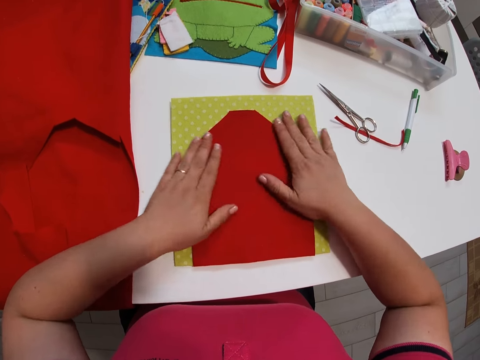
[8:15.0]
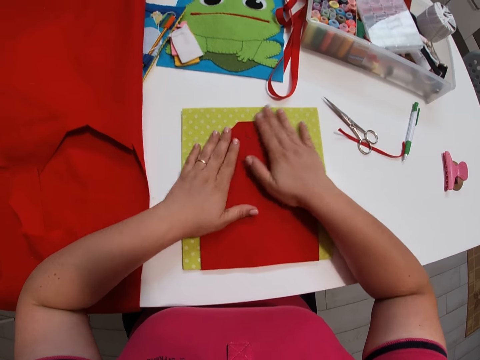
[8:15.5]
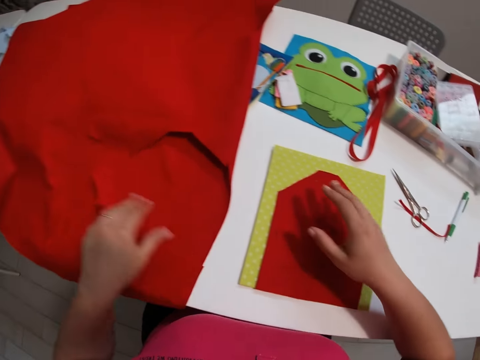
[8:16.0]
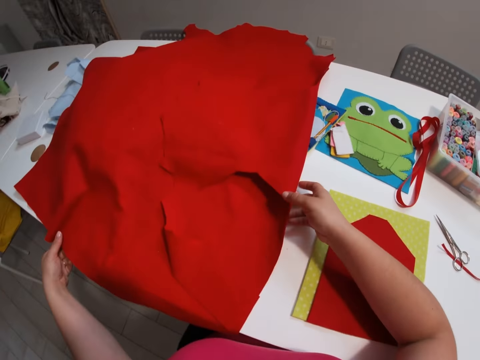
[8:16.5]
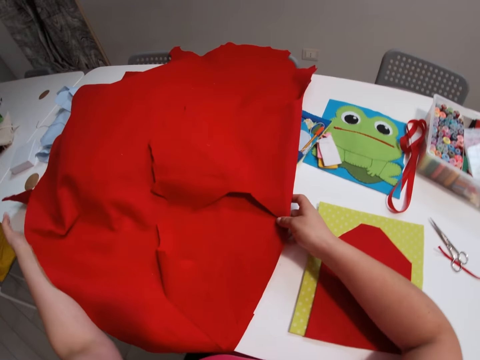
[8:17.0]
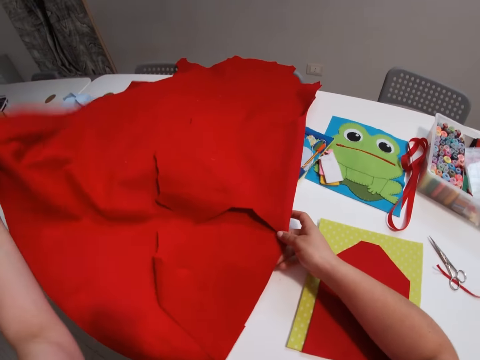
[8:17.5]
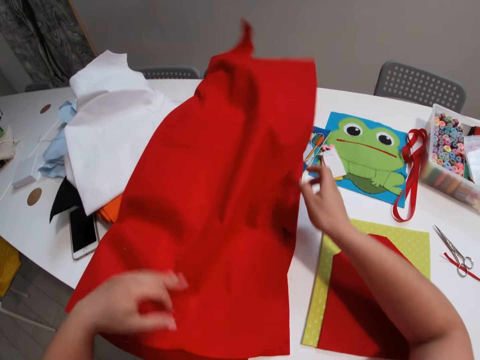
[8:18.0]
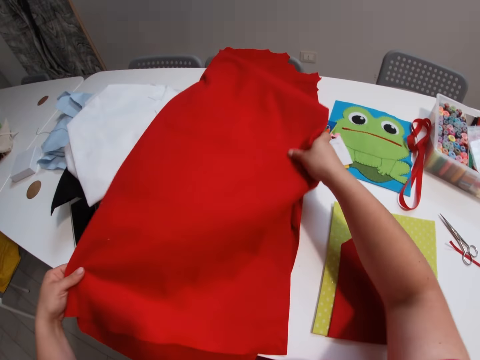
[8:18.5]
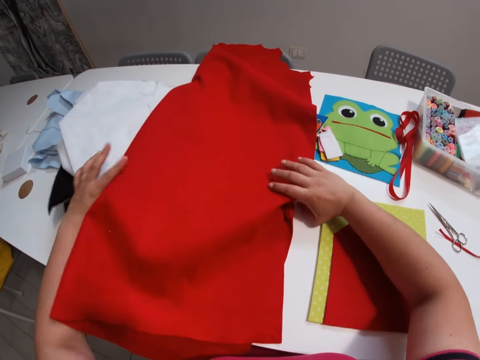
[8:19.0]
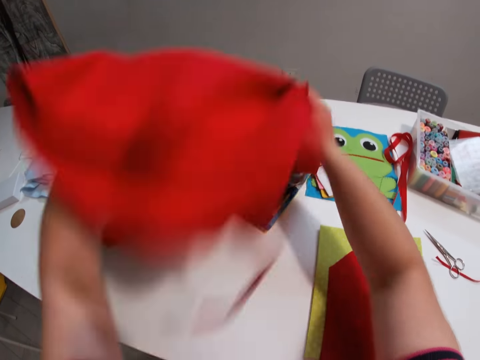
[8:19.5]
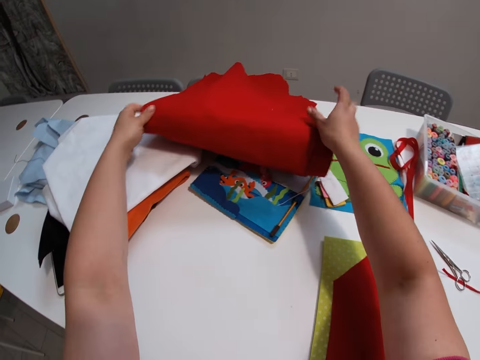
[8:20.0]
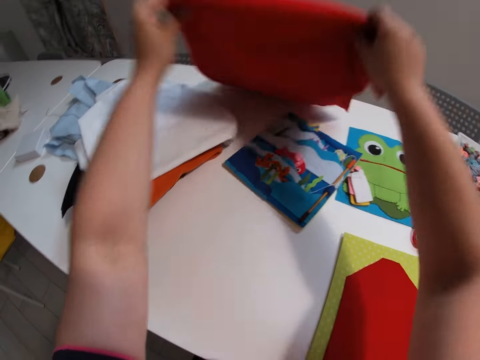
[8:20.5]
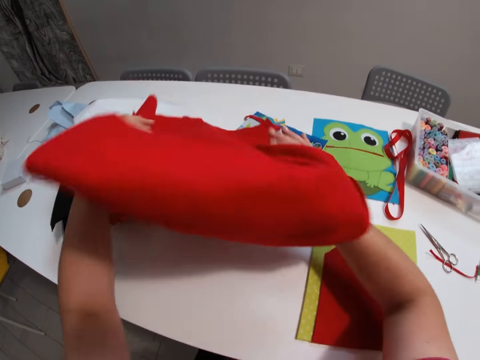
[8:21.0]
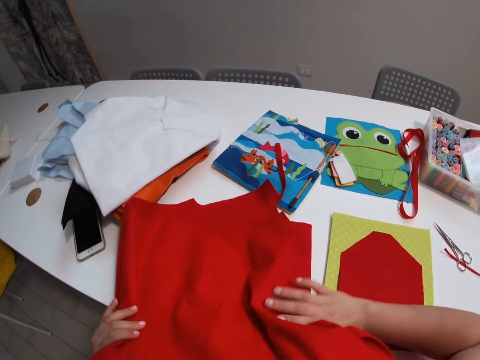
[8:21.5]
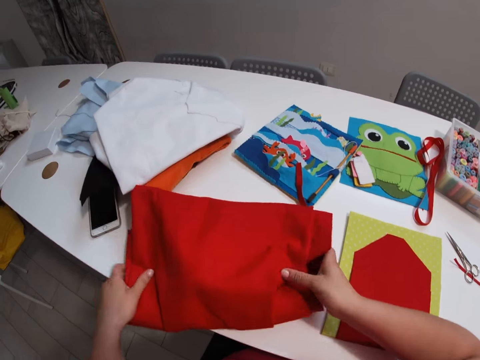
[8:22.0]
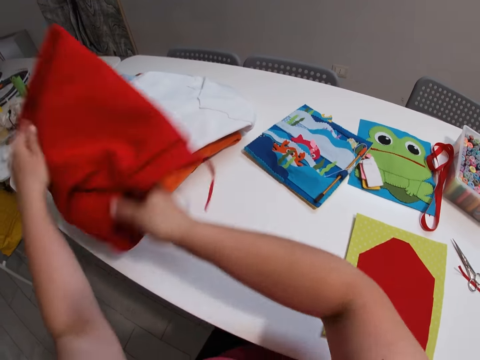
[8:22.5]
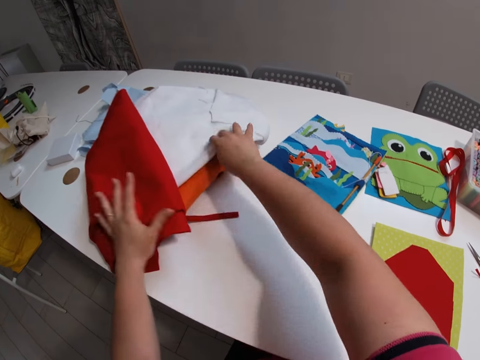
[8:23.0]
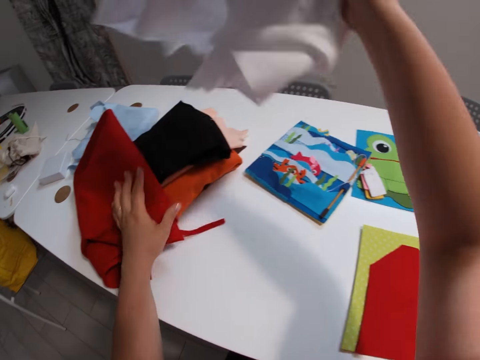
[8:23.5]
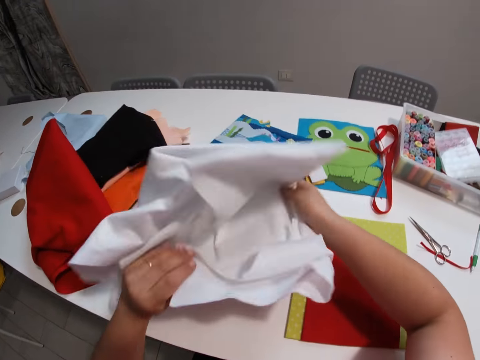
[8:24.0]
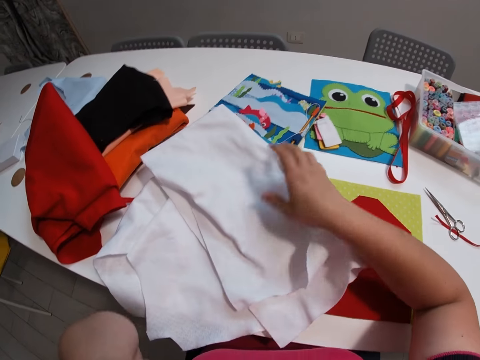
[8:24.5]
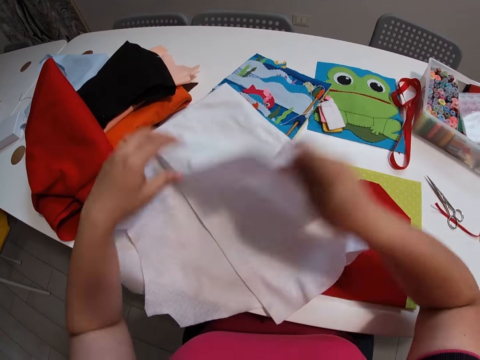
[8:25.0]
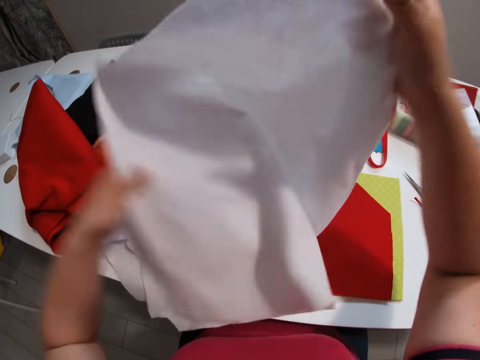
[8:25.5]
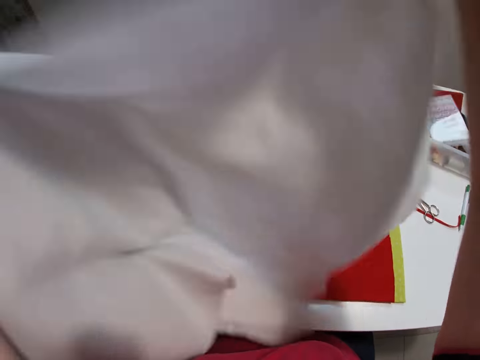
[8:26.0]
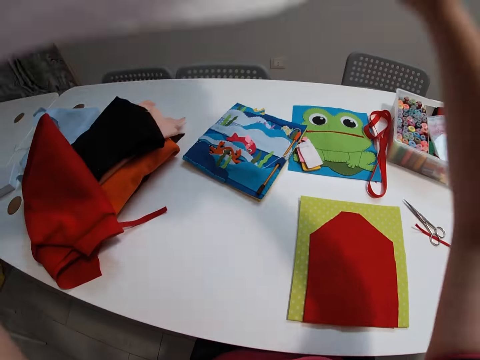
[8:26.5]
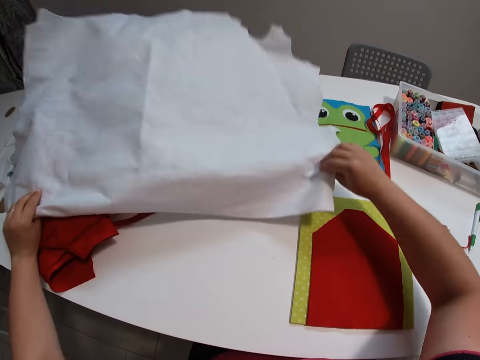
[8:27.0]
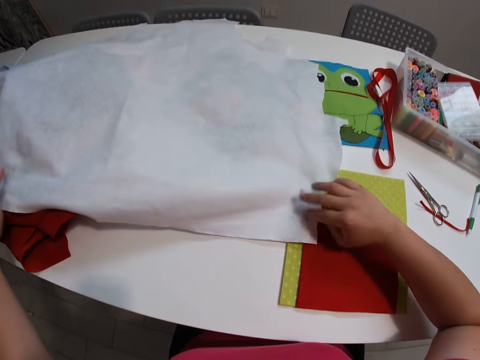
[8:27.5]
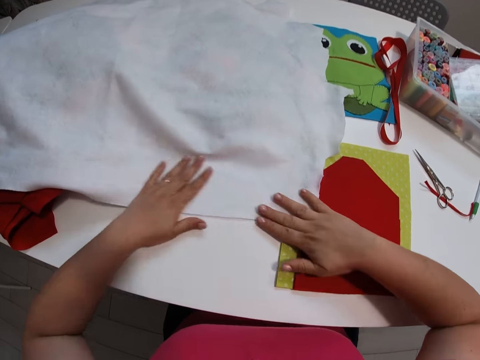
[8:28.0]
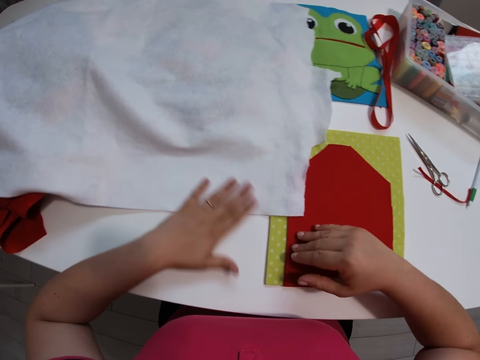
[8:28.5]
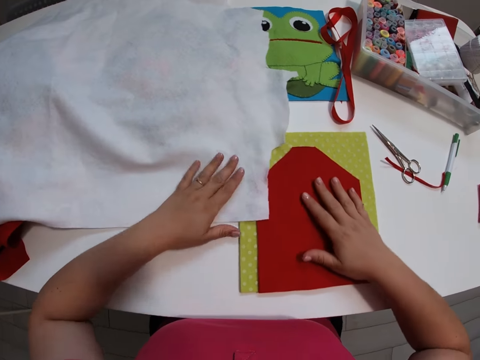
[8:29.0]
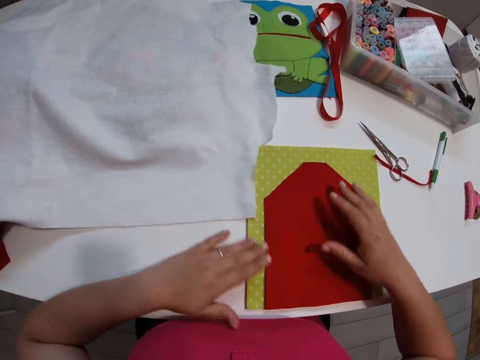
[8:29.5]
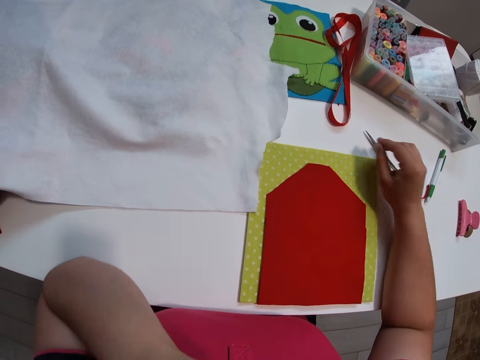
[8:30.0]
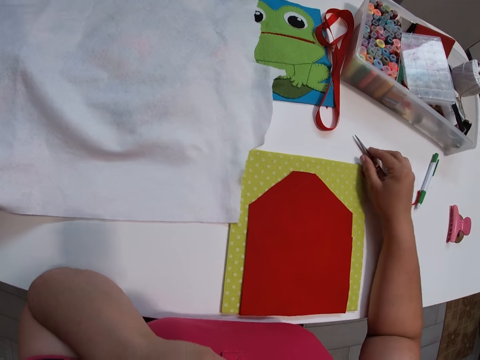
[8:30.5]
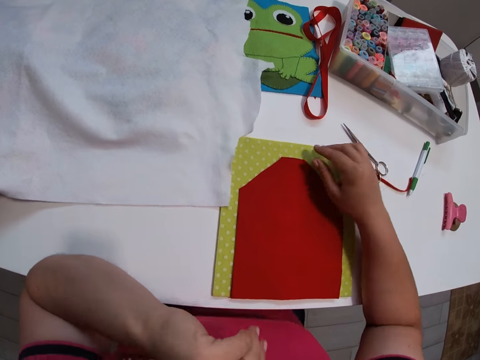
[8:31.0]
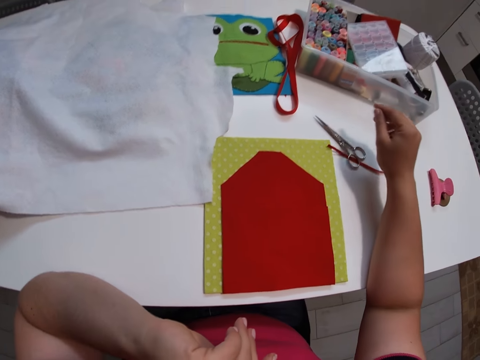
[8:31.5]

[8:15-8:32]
The camera wearer folds the fabric or textile with her hands. She picks another white fabric from the stack of fabrics. She keeps the textile aside. She puts the white fabric on the table. She unfolds the white fabric. She spreads the textile on the table. She adjusts the position of the cutting mat. She observes the fabrics.

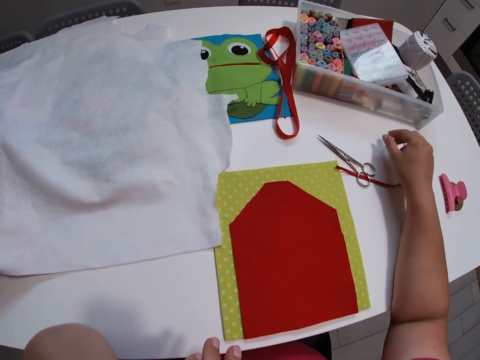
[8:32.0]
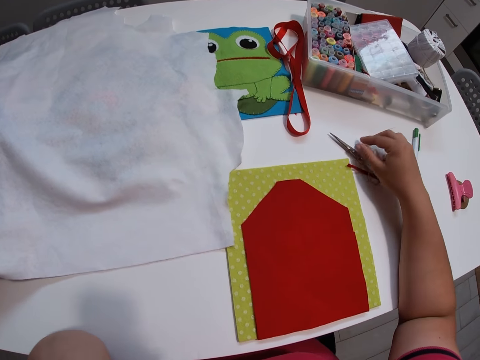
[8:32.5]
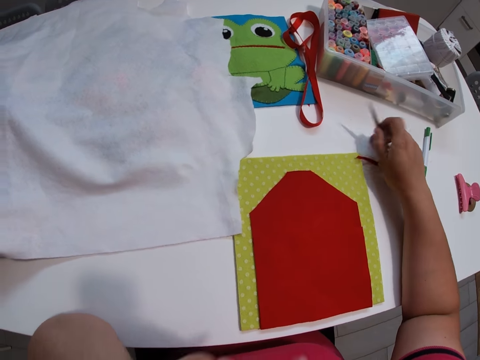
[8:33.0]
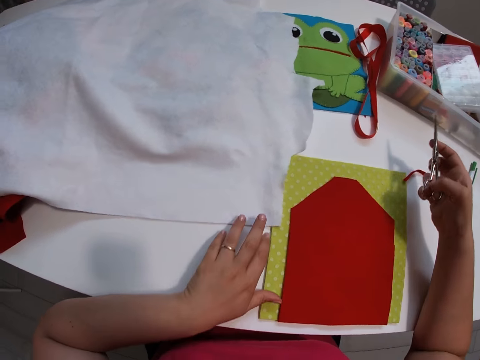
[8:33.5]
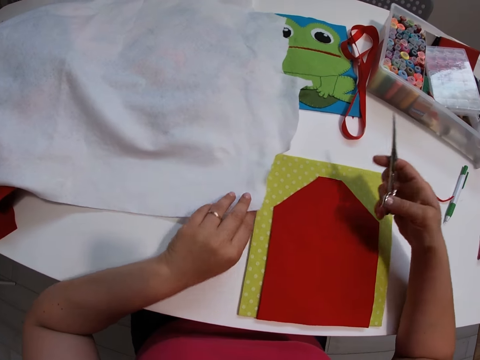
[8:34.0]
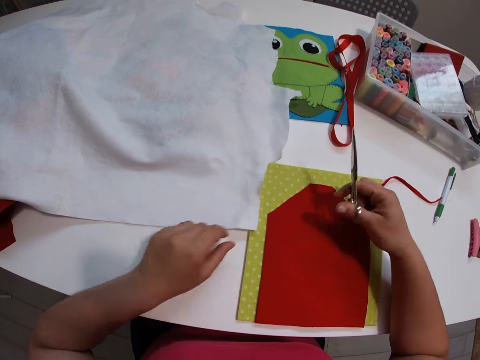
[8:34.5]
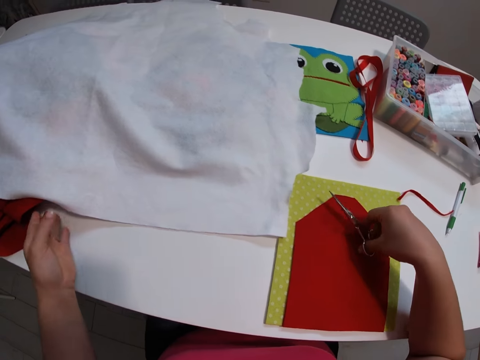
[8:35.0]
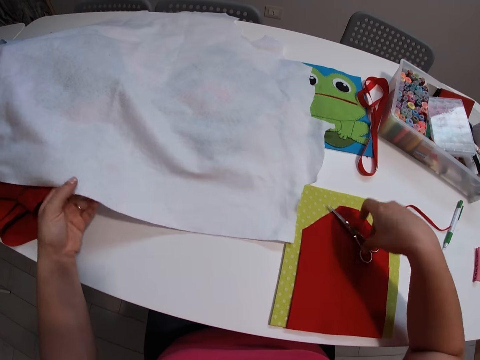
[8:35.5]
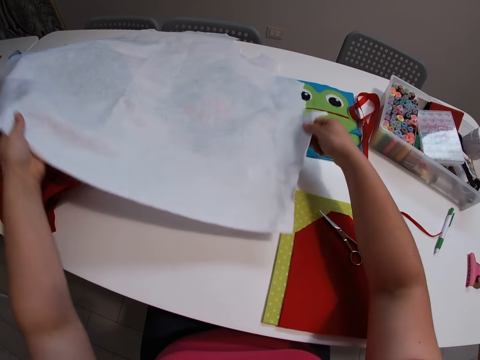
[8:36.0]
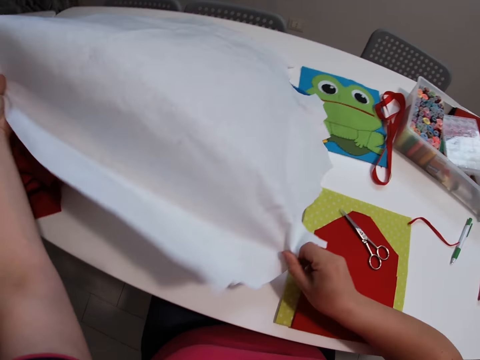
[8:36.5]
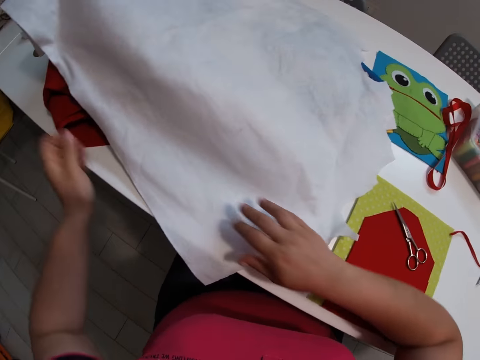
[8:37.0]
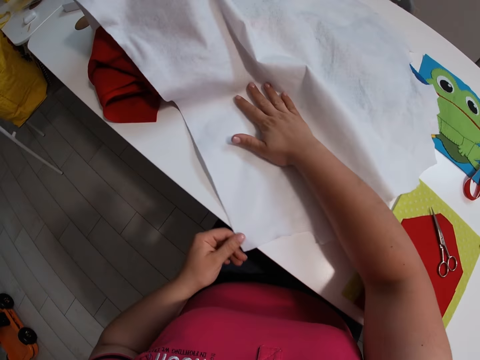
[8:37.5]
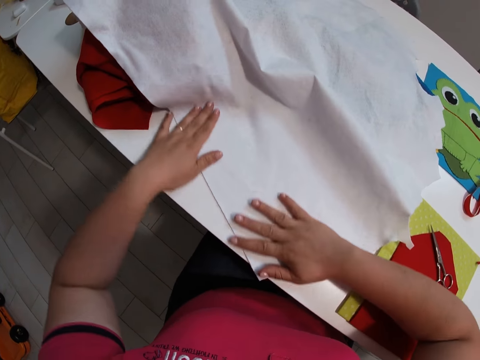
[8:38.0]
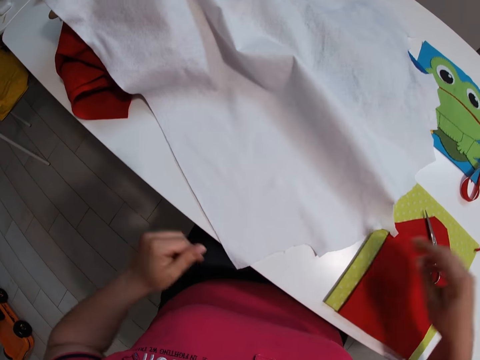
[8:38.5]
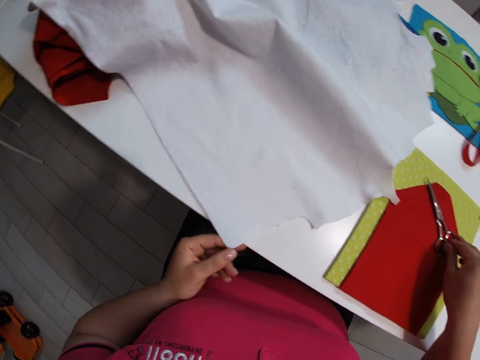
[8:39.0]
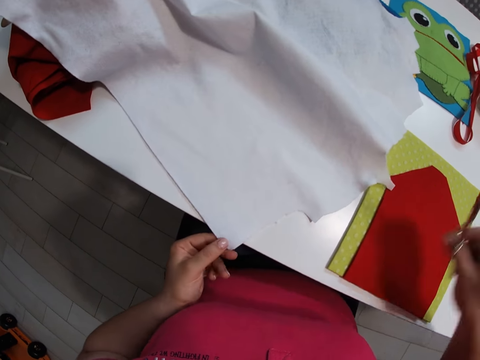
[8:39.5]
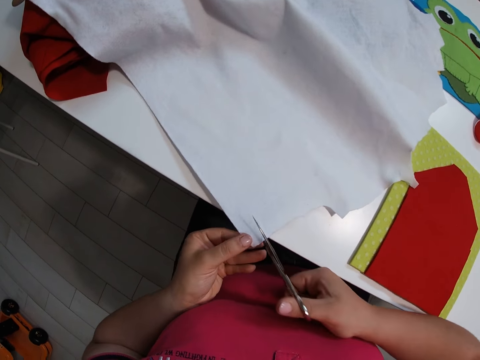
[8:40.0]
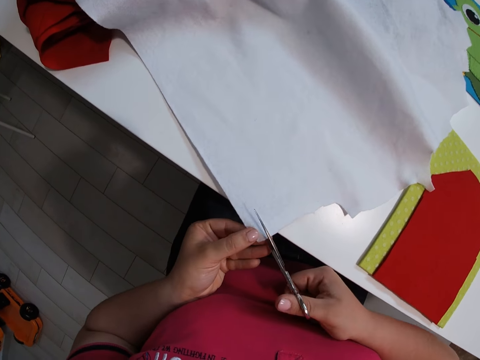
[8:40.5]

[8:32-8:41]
The camera wearer picks up the scissors from the table. She drops the scissors on the first small red fabric. She adjusts the position of the white fabric on the table. She spreads the white fabric with her hands on the table. She picks up the scissors from the table with her right hand. She cuts part of the white fabric with the scissors.
